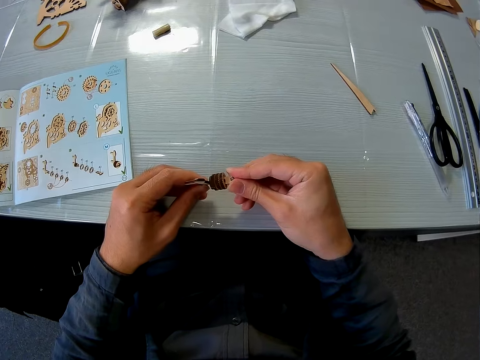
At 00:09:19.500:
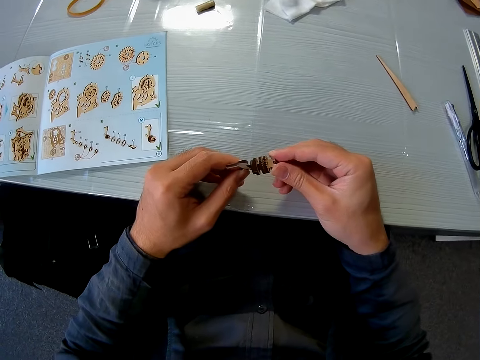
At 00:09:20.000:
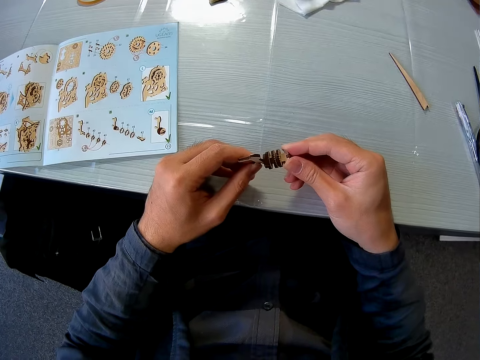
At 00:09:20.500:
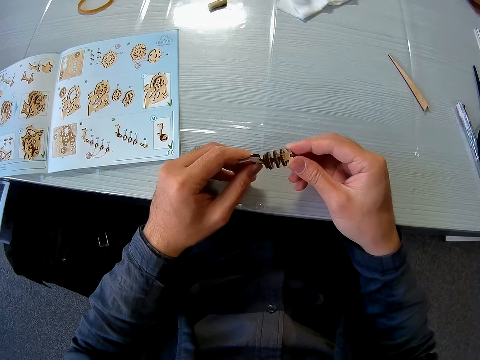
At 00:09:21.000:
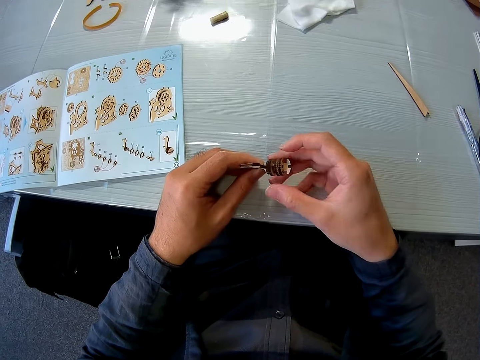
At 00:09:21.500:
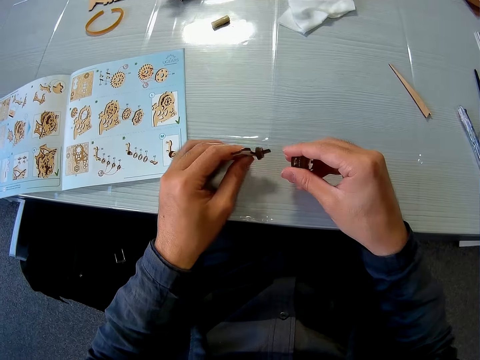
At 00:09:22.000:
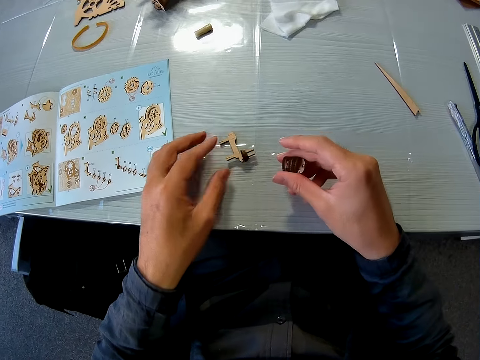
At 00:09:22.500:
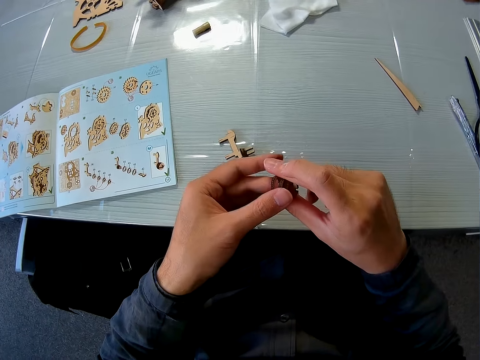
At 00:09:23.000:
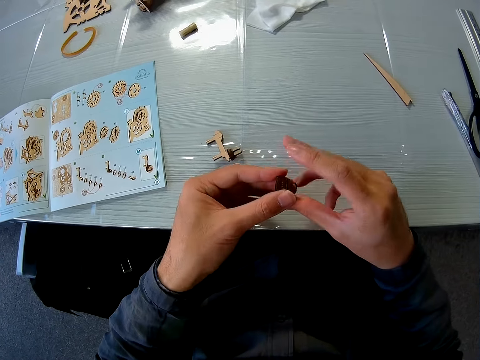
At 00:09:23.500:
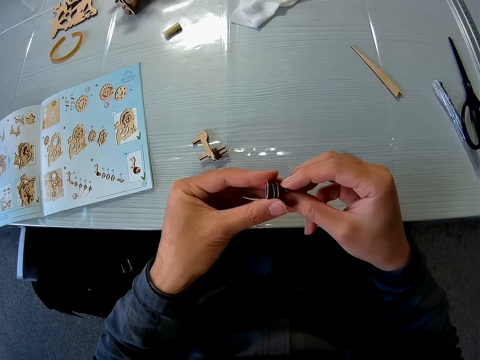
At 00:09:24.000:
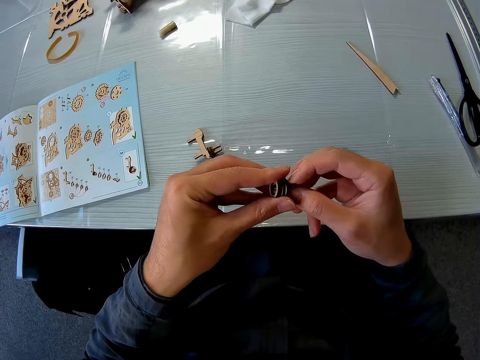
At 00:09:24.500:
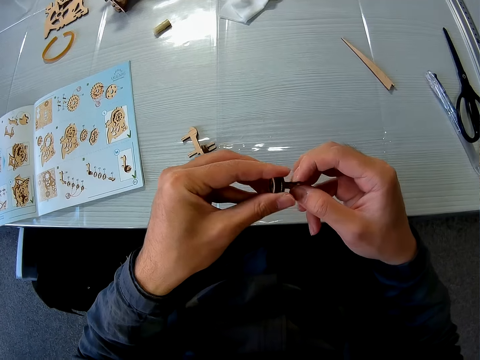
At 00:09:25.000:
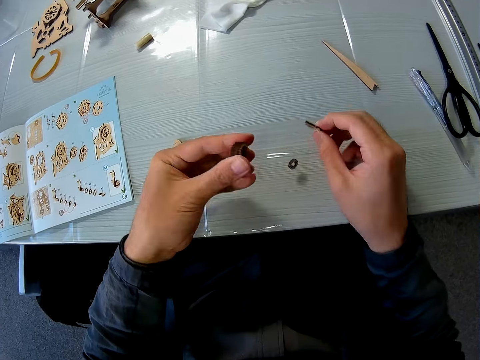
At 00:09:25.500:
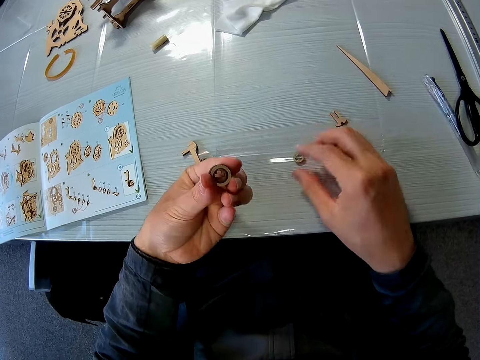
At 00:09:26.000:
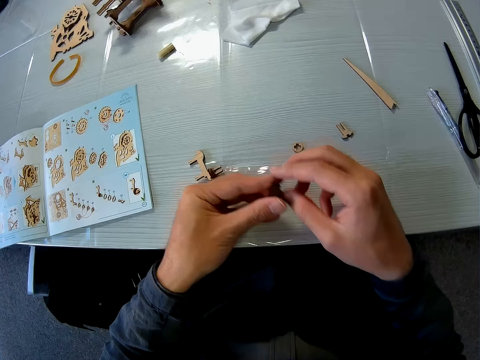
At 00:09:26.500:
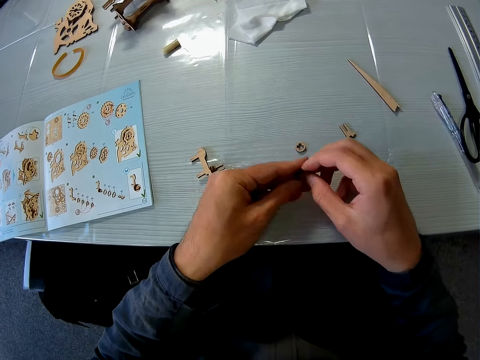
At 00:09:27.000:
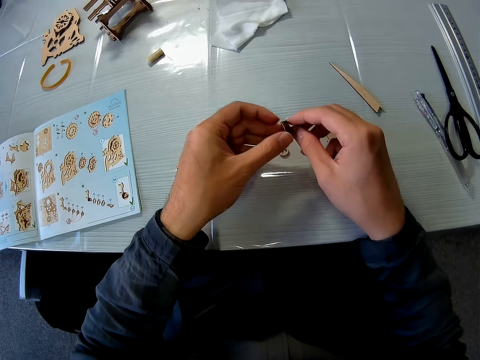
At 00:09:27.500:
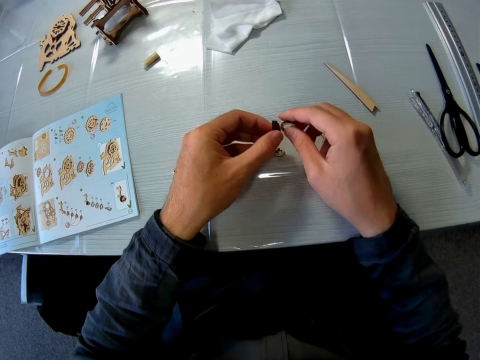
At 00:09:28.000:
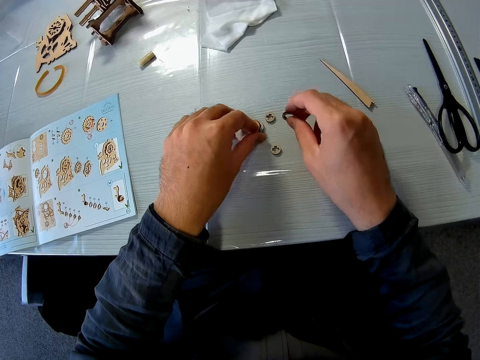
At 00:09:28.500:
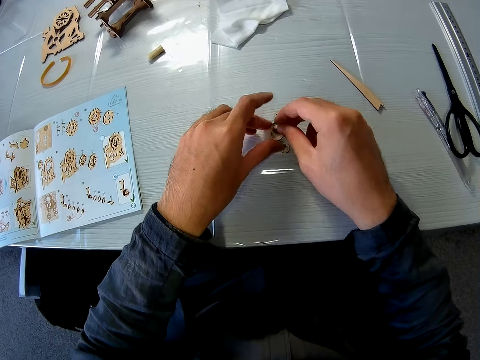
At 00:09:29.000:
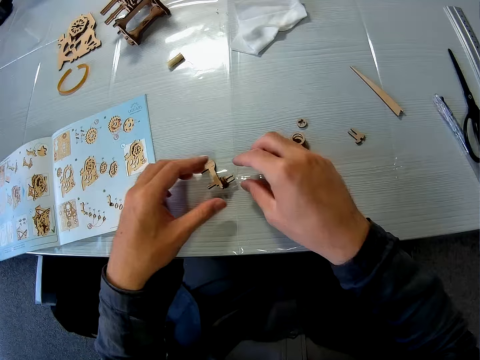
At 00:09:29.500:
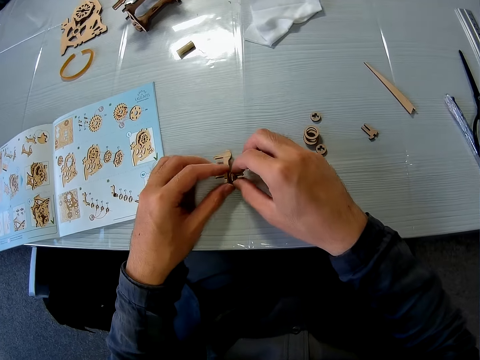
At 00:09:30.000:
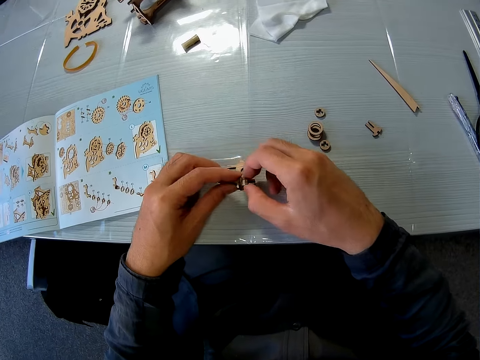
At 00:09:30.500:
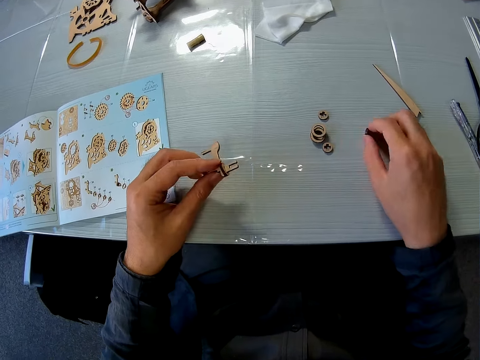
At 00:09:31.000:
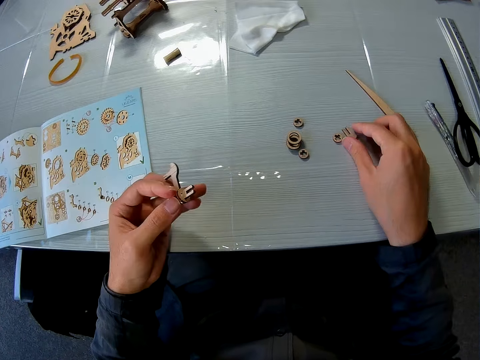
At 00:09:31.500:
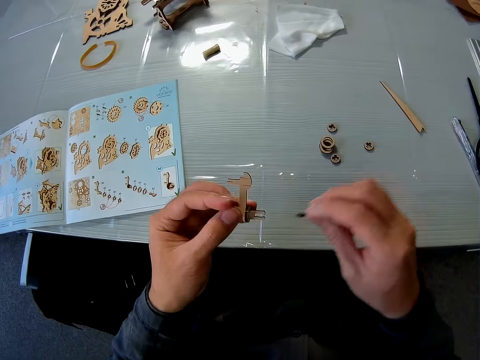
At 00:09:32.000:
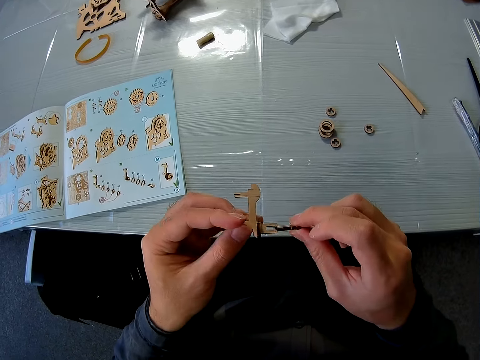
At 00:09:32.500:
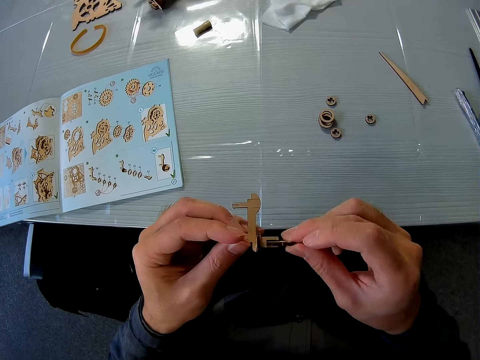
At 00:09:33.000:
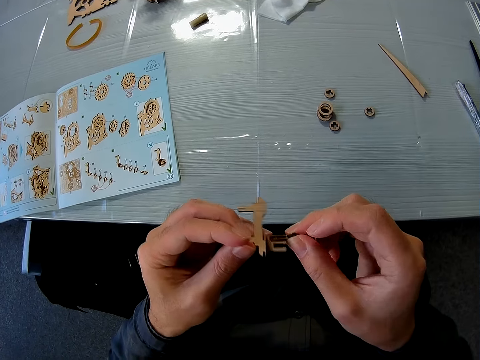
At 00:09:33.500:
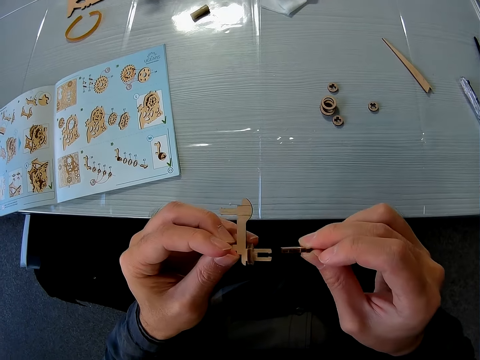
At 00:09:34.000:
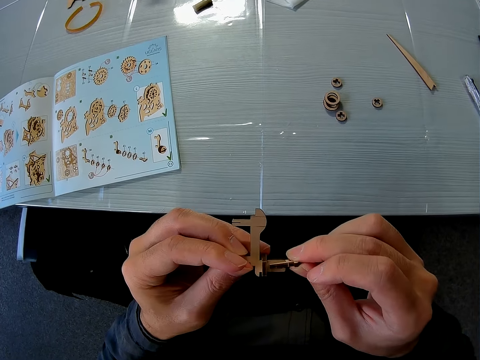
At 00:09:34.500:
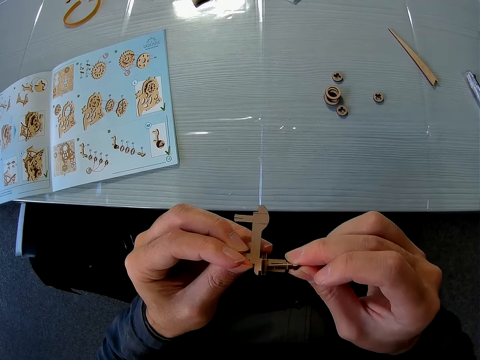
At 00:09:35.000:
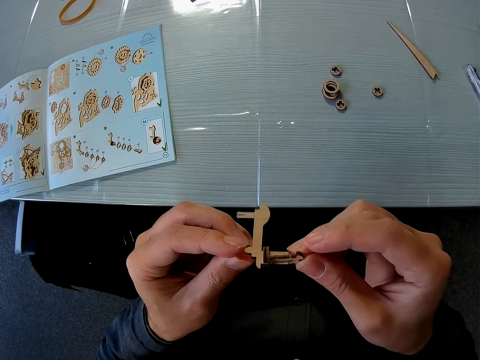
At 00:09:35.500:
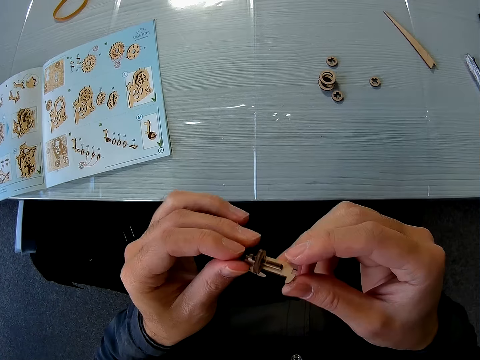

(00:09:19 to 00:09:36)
The camera wearer dismantles the puzzle pieces. He drops the puzzle piece. He holds the puzzle piece. He dismantles the puzzle piece and drops the puzzle piece. He dismantles the puzzle piece. He drops the puzzle pieces. He picks up the puzzle piece with both hands from a table. He removes a puzzle piece. He drops the puzzle piece with his right hand on the table. He picks up the puzzle piece with his right hand from the table. He attaches the puzzle piece.

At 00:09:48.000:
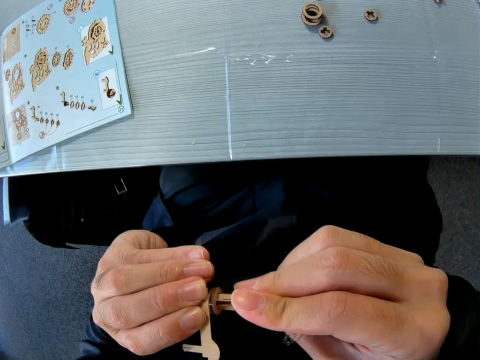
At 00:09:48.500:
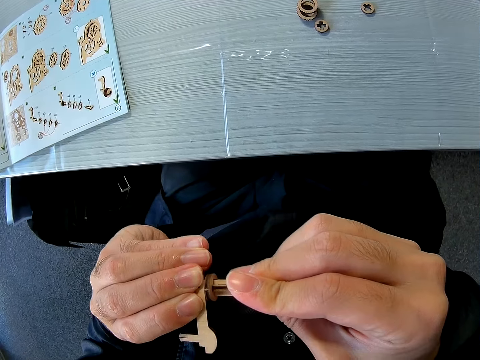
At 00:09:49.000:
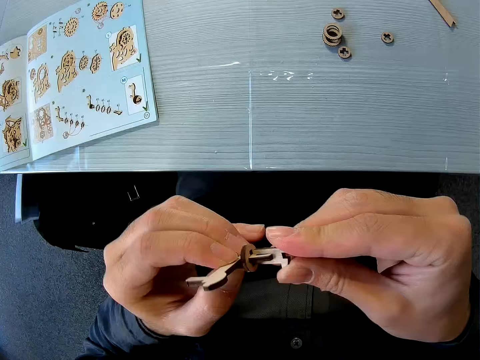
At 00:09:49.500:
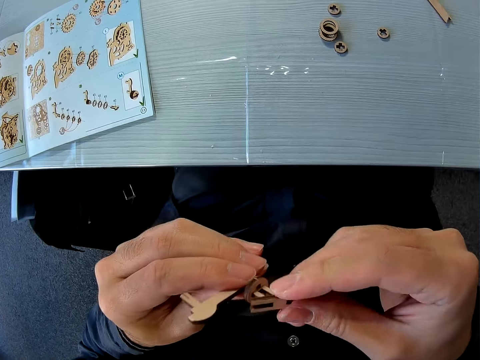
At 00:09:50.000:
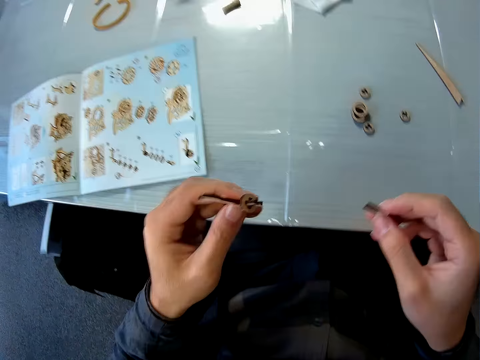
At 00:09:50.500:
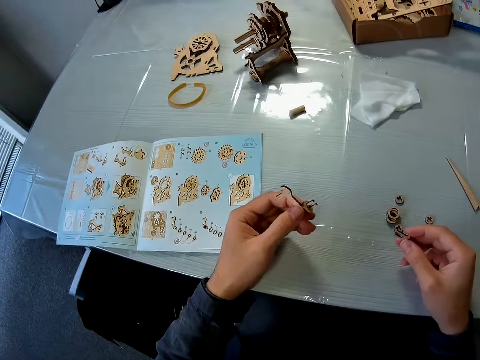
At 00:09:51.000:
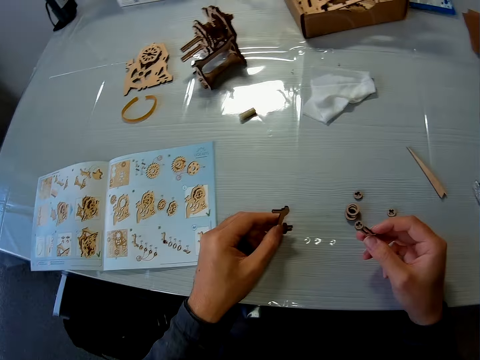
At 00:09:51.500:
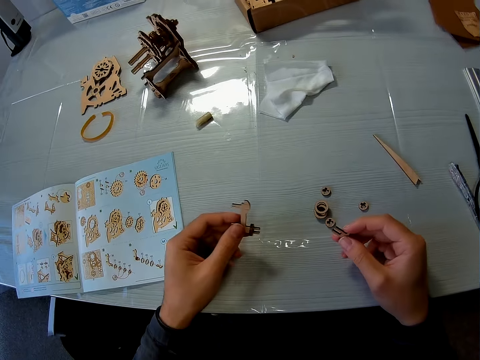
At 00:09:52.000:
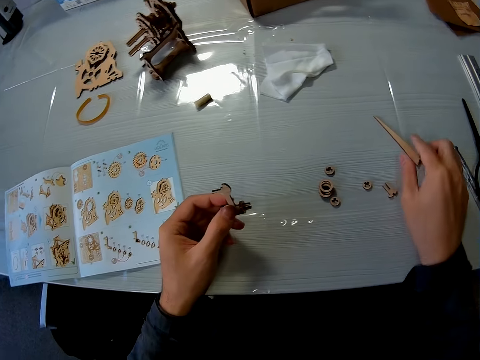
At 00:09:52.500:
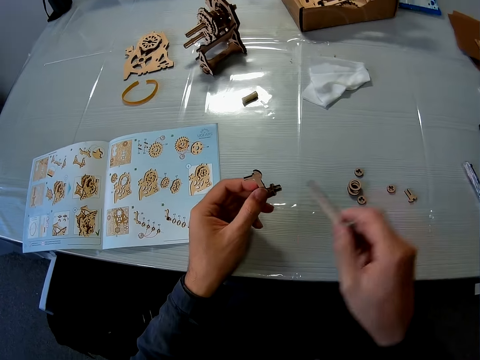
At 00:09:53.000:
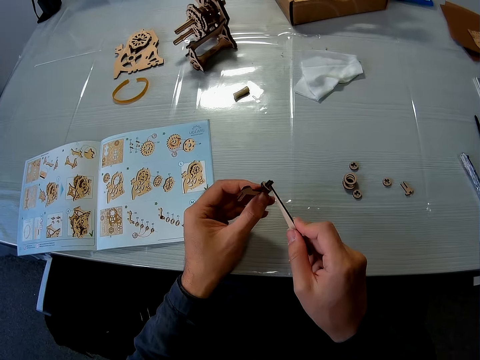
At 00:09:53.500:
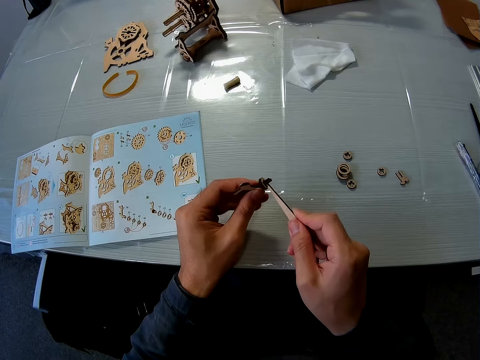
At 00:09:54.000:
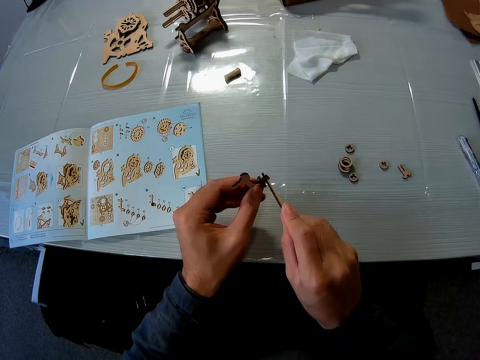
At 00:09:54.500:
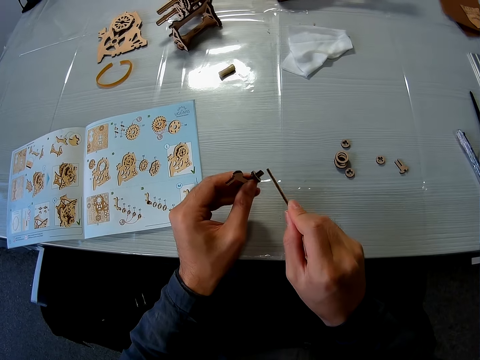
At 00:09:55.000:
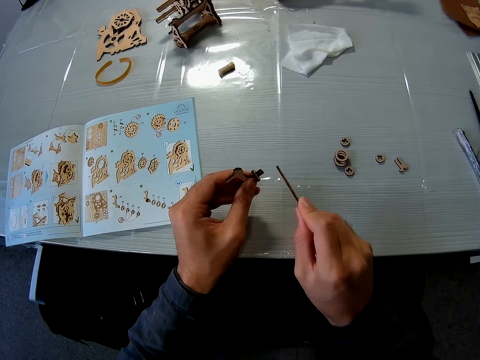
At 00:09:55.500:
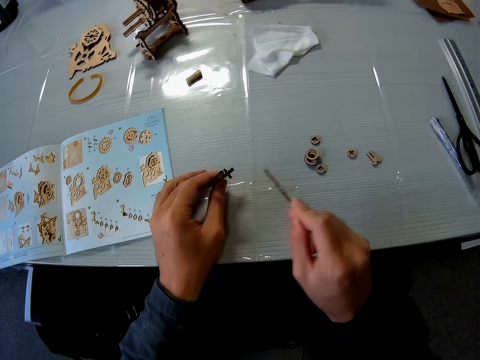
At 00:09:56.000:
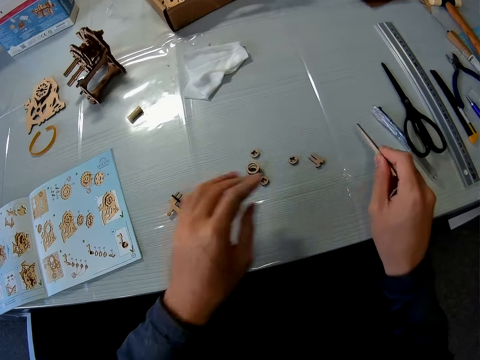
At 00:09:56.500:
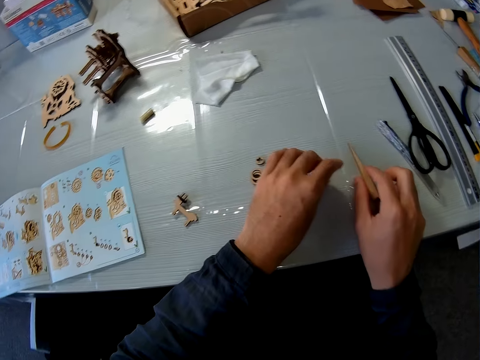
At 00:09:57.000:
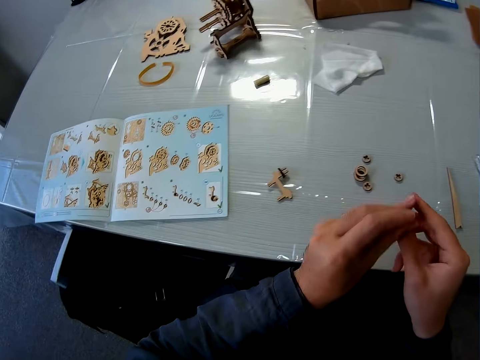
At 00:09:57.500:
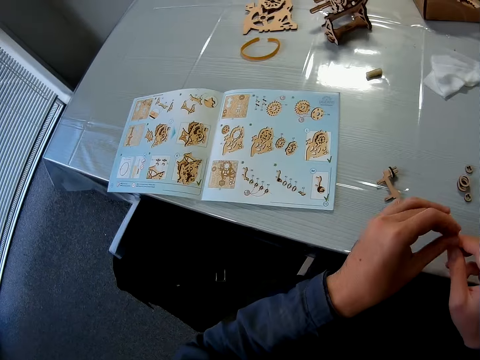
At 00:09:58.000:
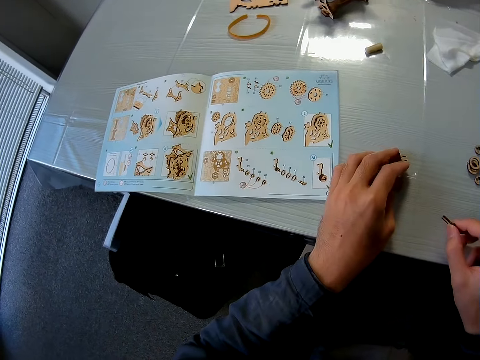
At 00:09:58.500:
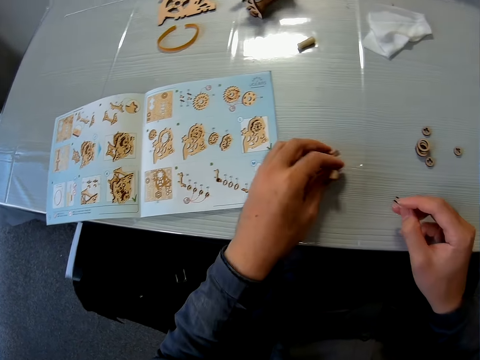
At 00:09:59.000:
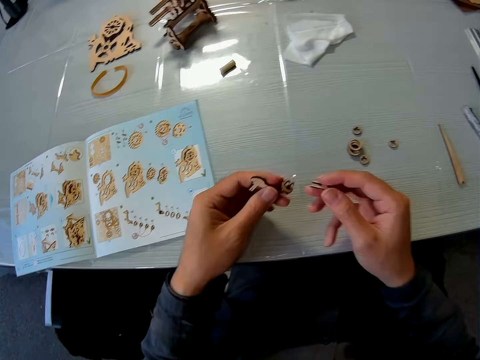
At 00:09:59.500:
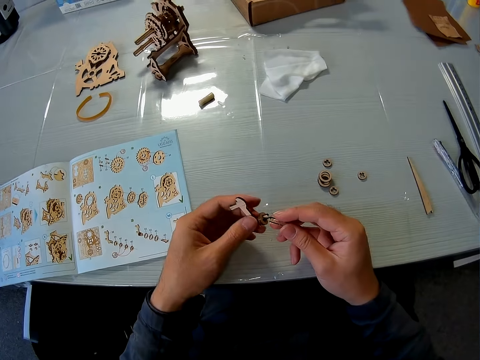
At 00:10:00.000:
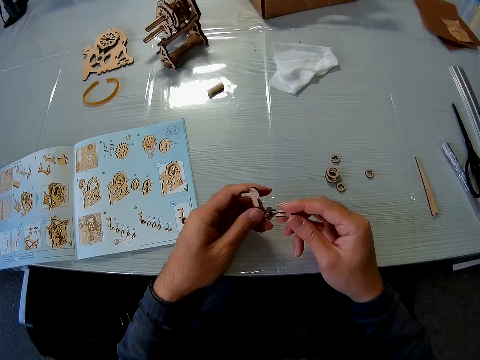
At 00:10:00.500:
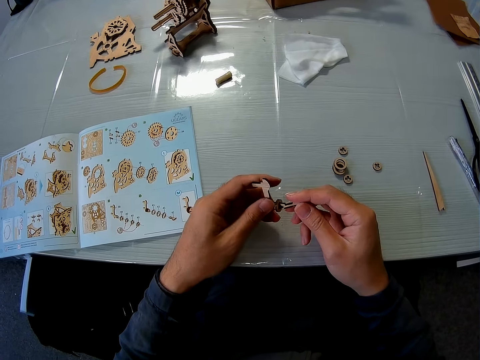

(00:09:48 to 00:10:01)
The camera wearer removes the puzzle piece with his right hand. He drops the puzzle piece with his right hand on the table. He picks up the puzzle piece file with his right hand from the table. He assembles the puzzle piece. He files the puzzle piece on his left hand. He drops the puzzle piece on his left hand on the table. He picks up the puzzle piece with his left hand from the table. He drops the puzzle piece file with his right hand on the table. He passes the puzzle piece on his left hand to his right hand. He holds the puzzle piece. He picks up another puzzle piece with his left hand from the table. He attaches the puzzle piece.
